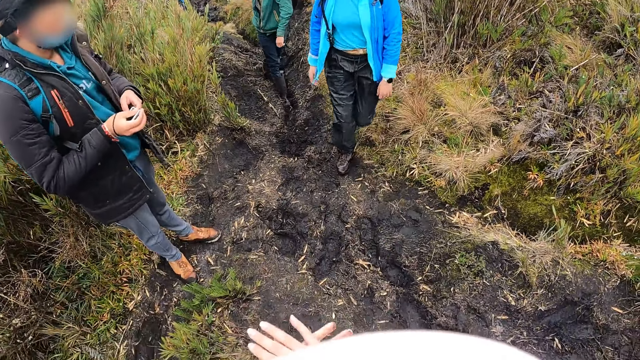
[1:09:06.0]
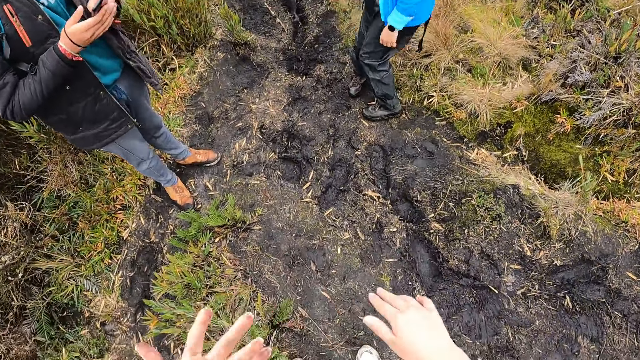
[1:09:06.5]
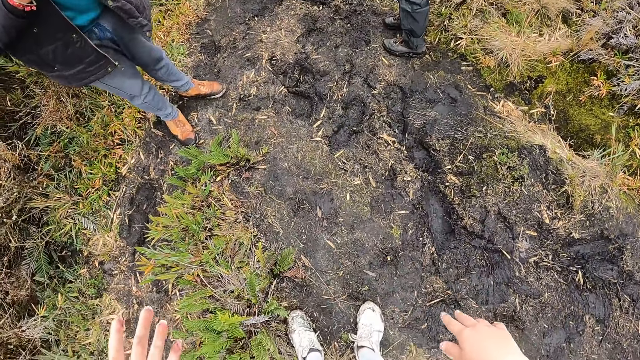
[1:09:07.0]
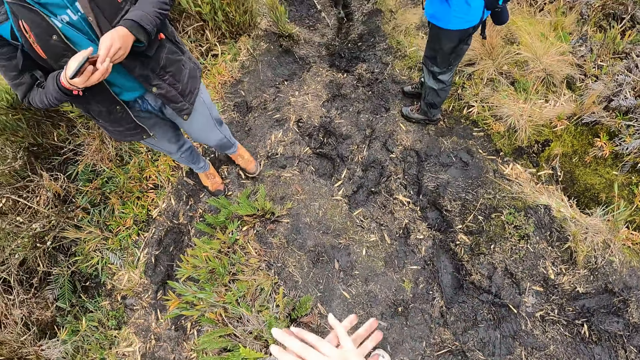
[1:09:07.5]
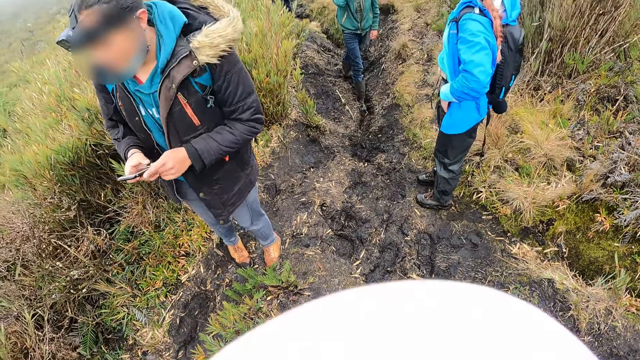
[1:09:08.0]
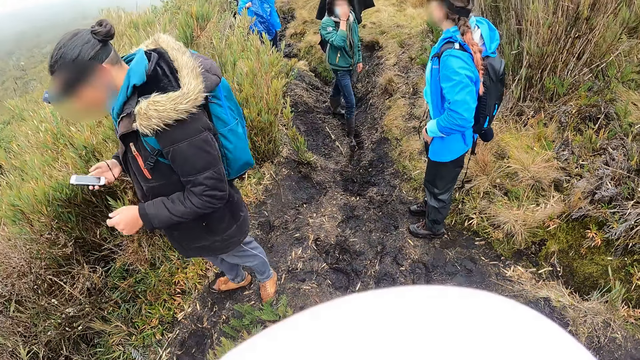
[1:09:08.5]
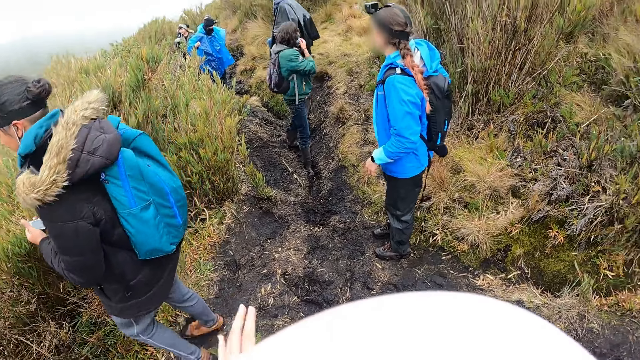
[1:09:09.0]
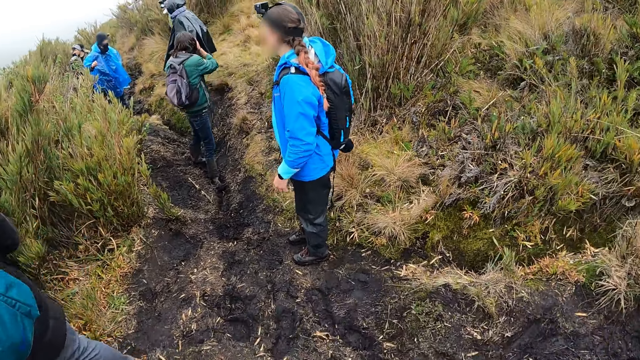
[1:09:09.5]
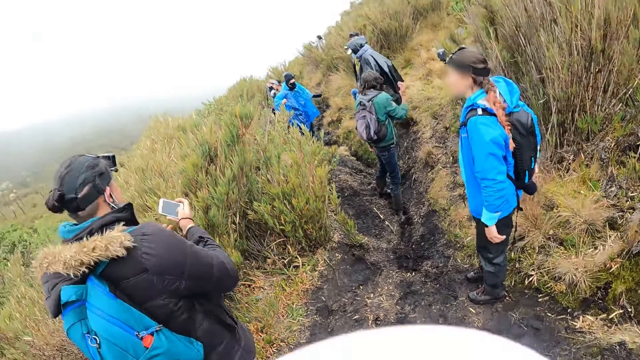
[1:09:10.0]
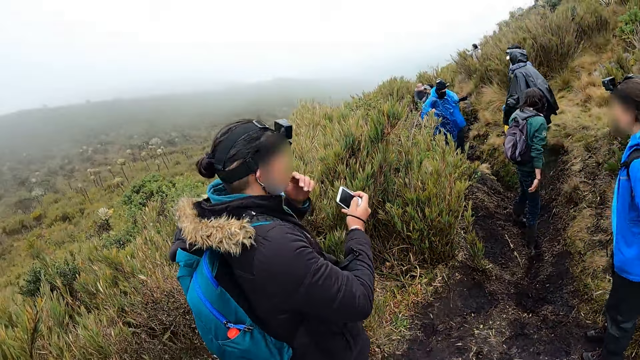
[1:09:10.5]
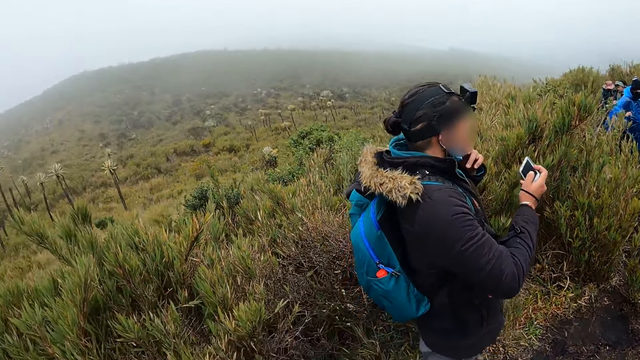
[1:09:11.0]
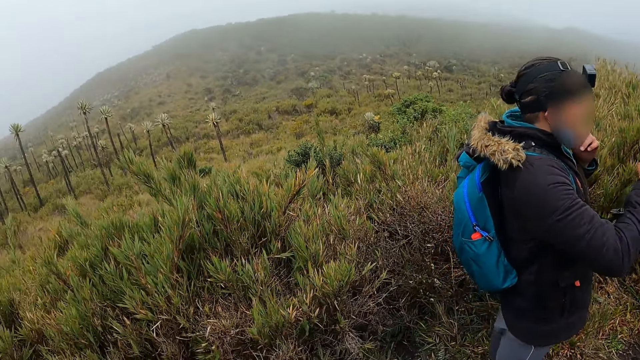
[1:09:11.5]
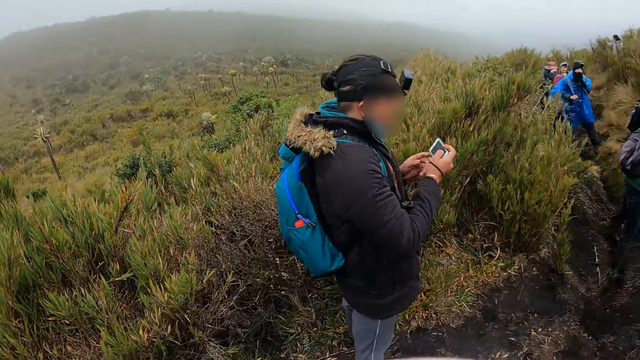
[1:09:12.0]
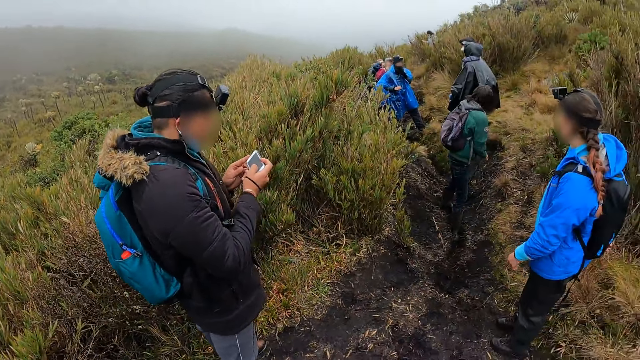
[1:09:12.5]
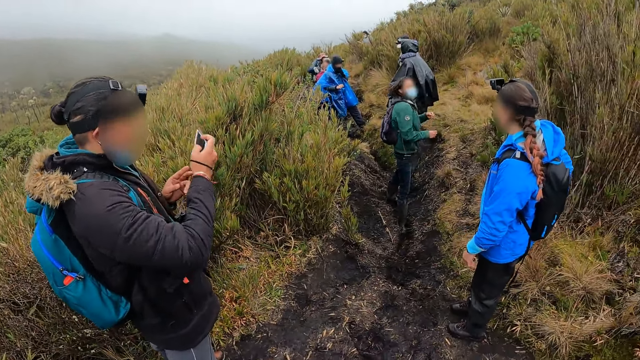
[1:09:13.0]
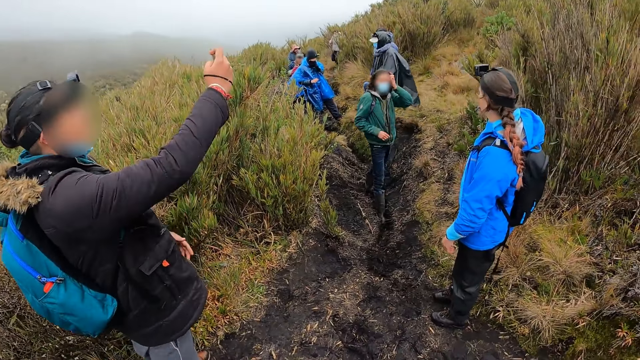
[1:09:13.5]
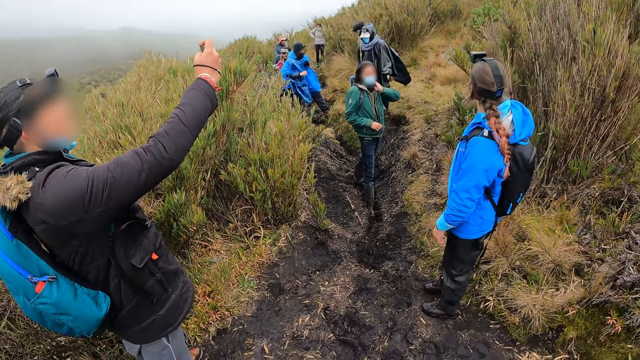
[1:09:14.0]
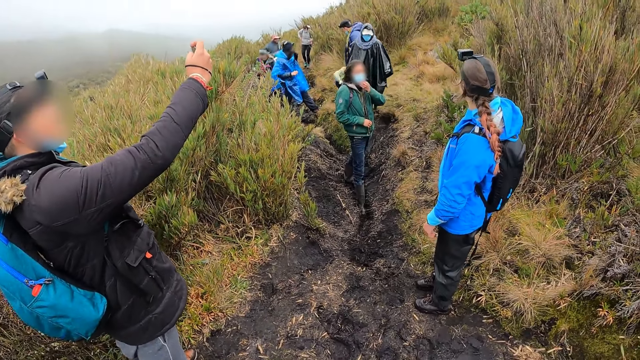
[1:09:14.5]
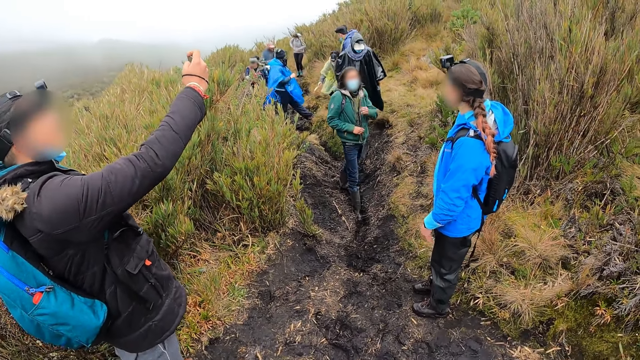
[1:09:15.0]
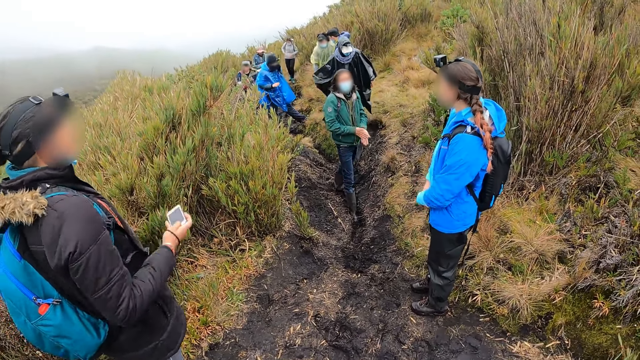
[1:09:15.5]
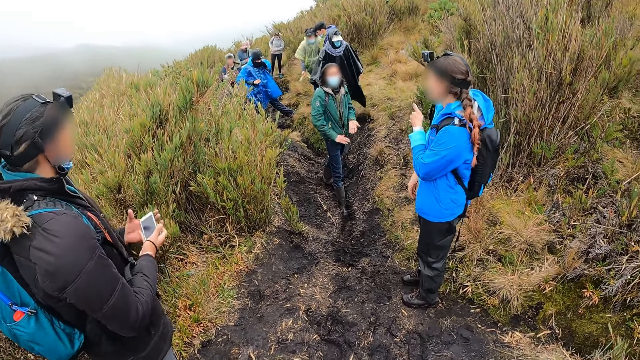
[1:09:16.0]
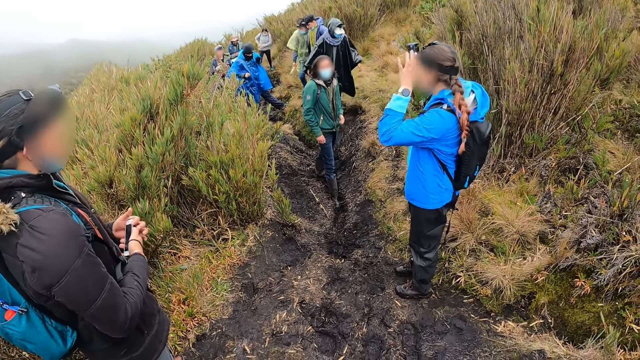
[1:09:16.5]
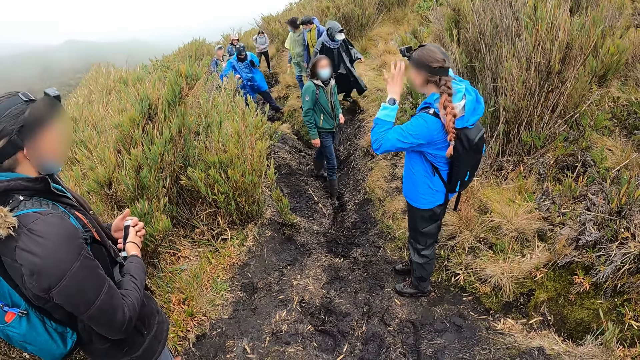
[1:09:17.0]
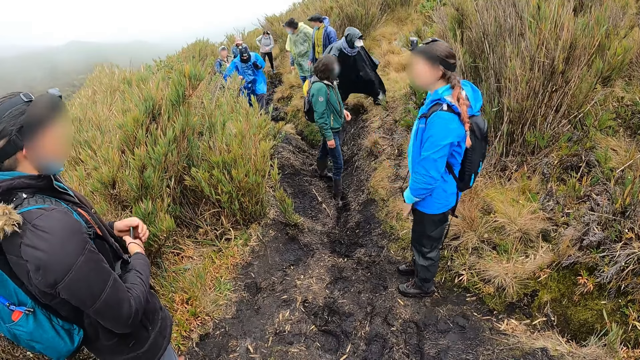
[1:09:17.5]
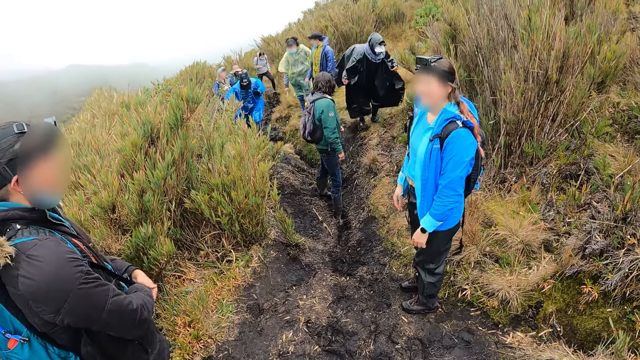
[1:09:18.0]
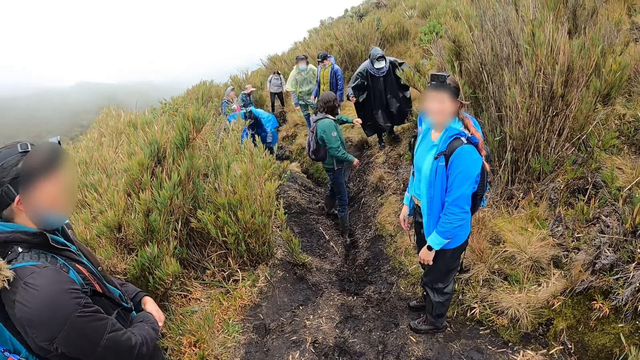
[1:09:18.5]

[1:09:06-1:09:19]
The man holds the phone with both hands. The camera wearer wipes both hands together. A woman walks around. The man operates the phone with both hands. The man holds the phone with his right hand. The man turns around. The man takes a selfie with the phone. The woman holds the head.

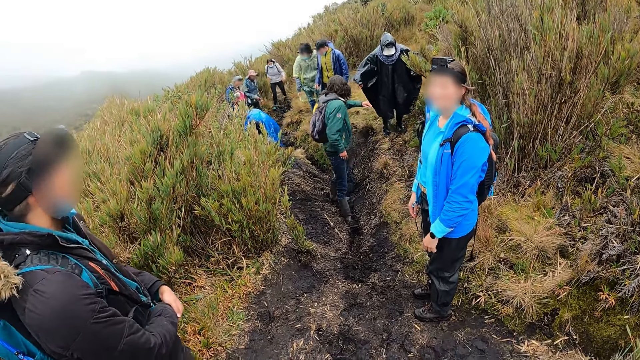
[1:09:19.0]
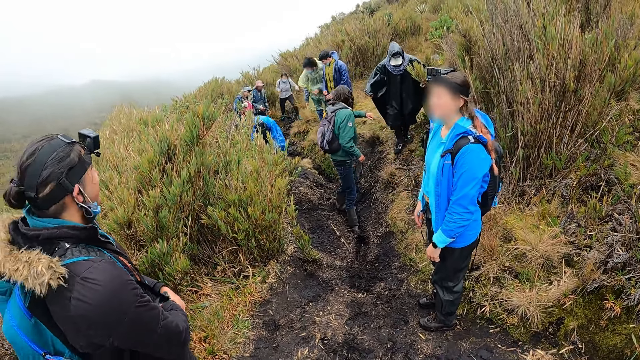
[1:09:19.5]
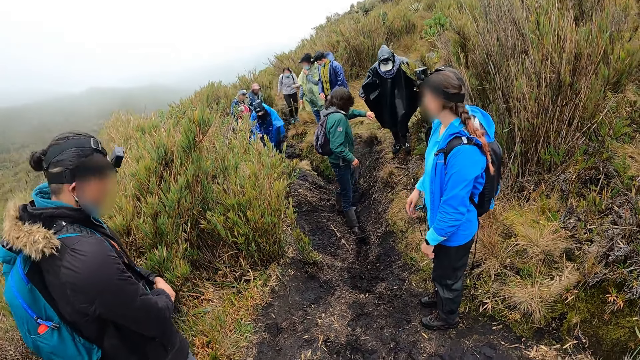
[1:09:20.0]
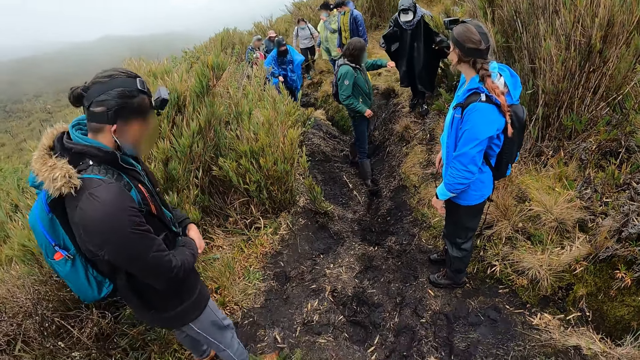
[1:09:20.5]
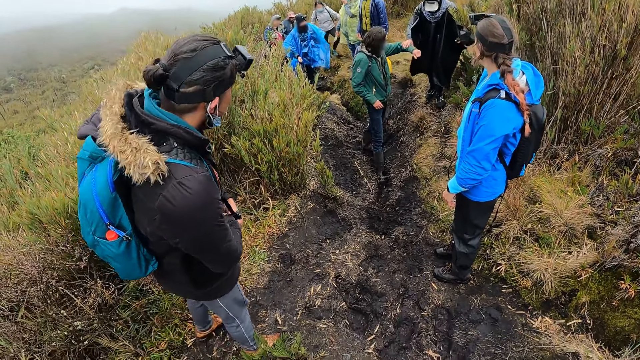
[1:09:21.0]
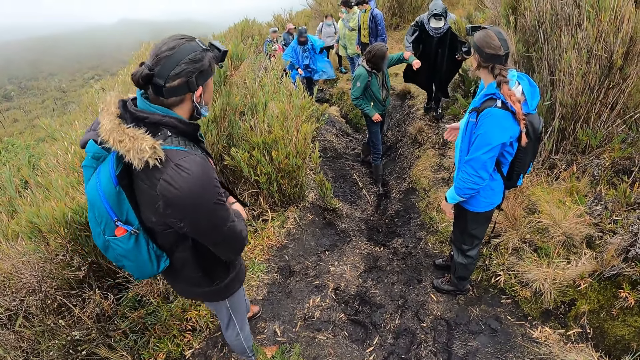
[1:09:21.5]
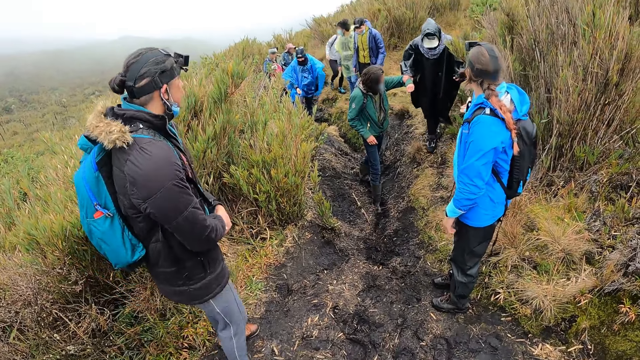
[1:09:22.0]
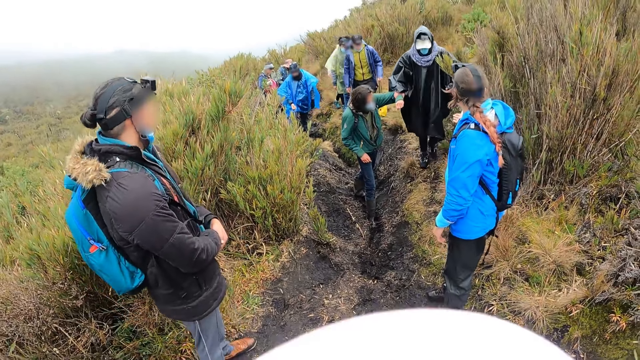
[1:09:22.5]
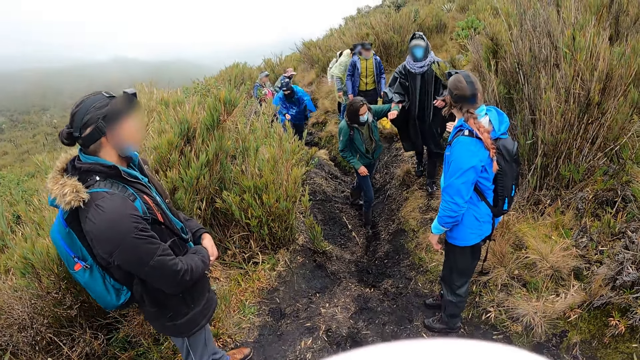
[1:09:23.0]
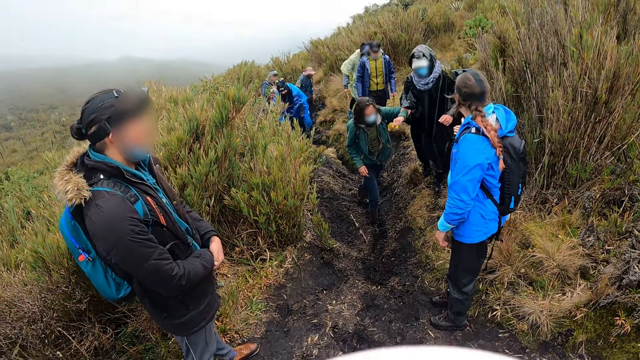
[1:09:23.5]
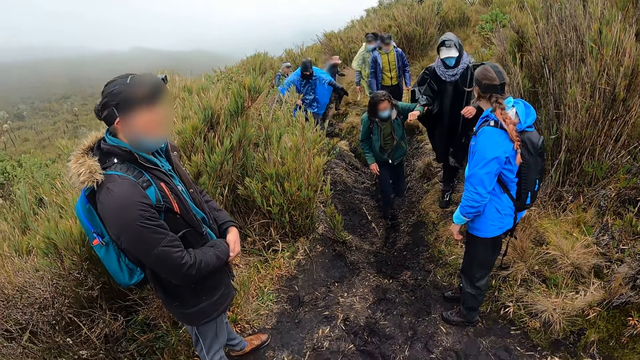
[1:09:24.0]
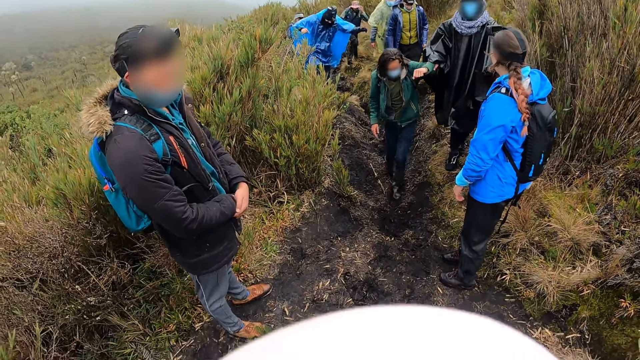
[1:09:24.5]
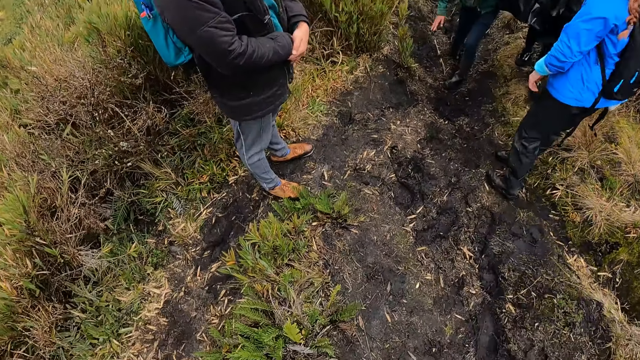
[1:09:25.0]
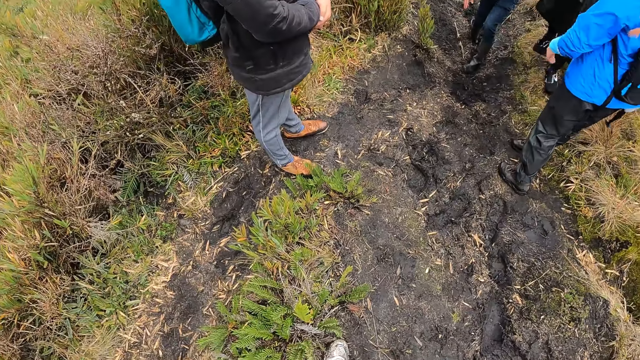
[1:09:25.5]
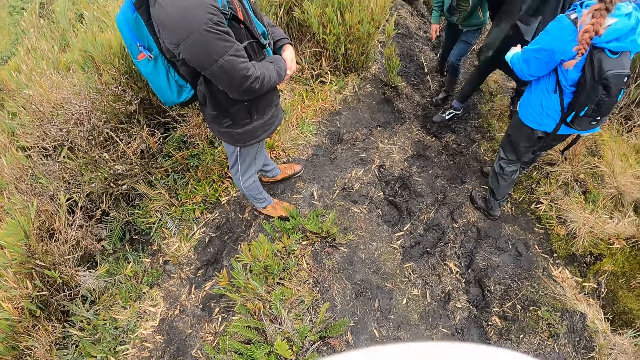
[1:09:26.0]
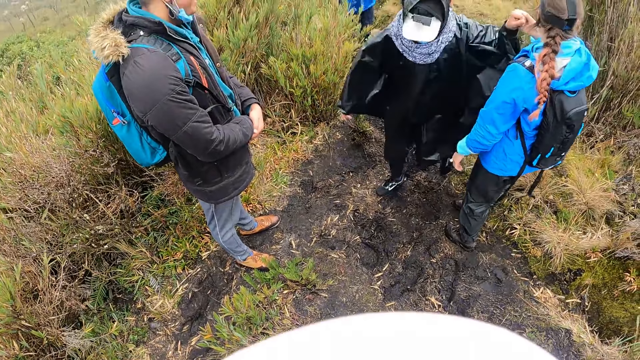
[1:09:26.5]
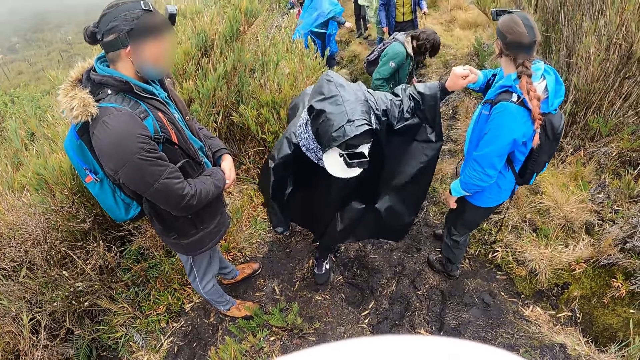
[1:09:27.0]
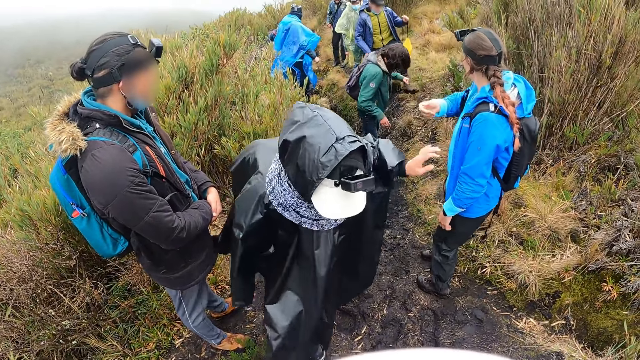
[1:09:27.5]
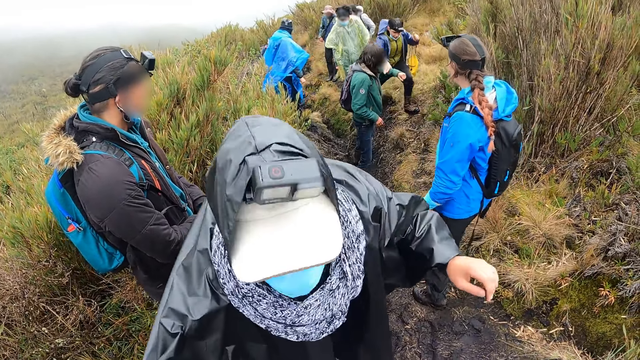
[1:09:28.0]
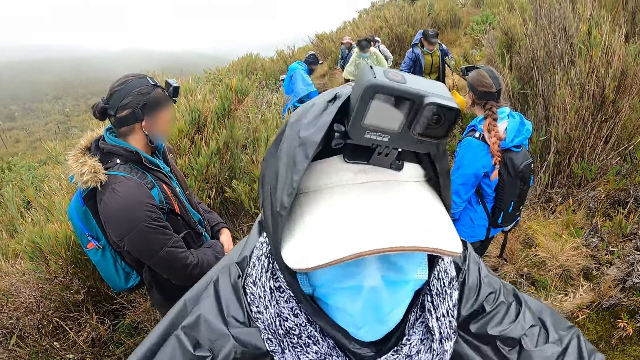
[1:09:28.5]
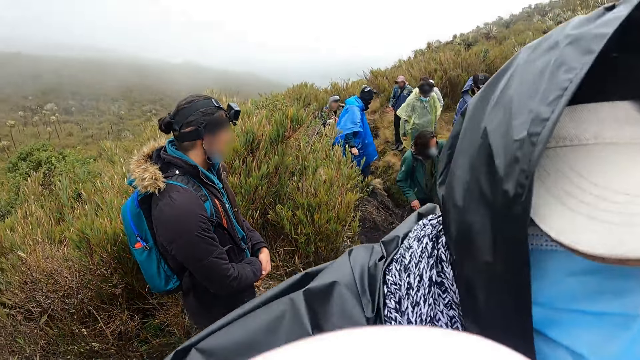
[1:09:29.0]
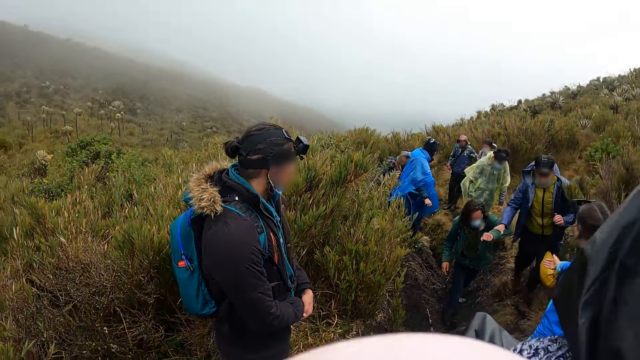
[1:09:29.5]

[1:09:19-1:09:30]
A woman turns a little. A man holds another man's left hand with his right hand. Another woman holds the first man's hand. The first man holds the other woman's right hand with his left hand. The other woman walks around. A third man holds the second man's left hand with his right hand. The first man hugs the camera wearer.
